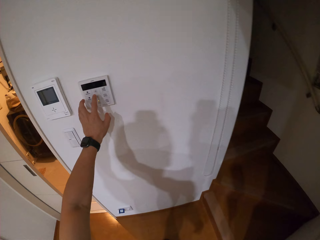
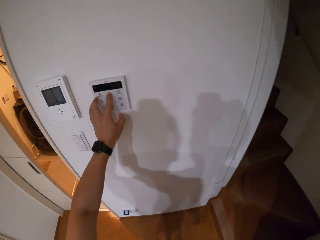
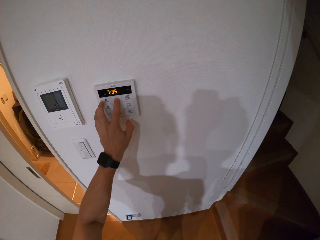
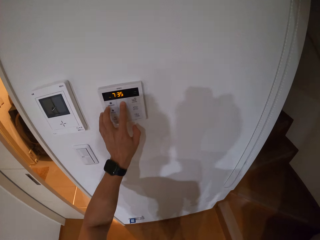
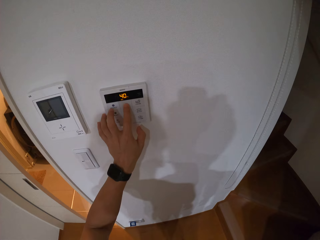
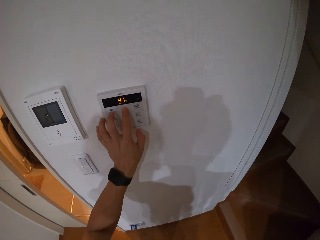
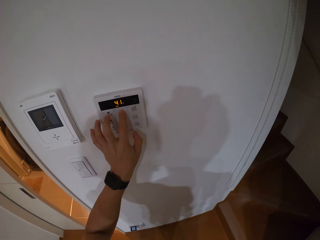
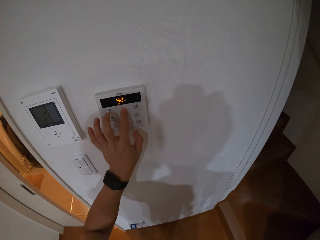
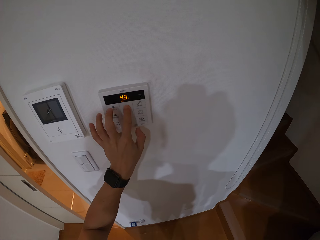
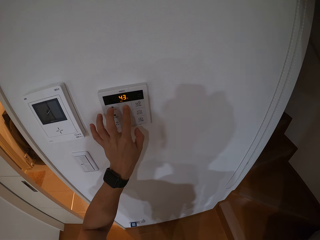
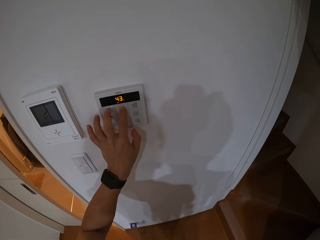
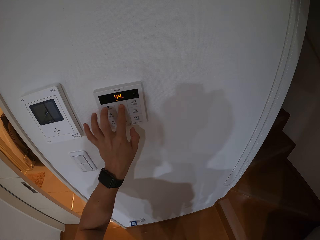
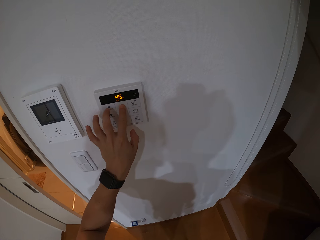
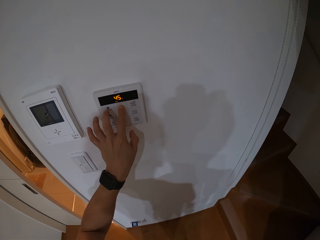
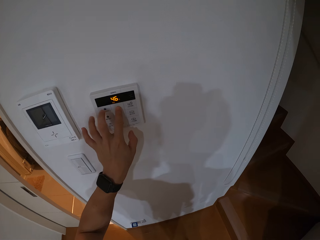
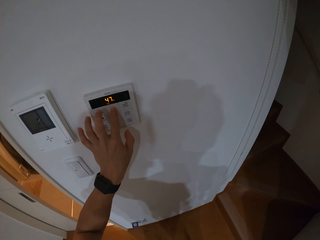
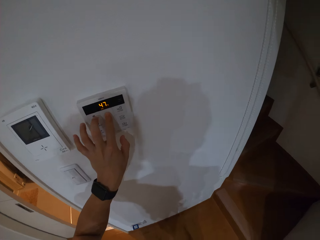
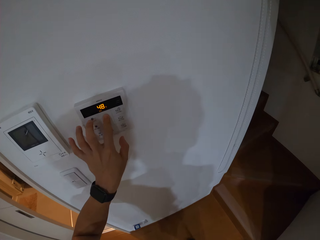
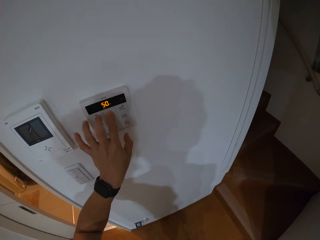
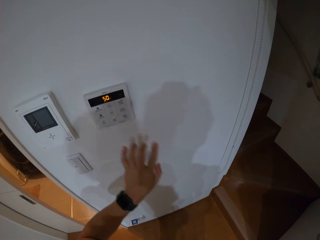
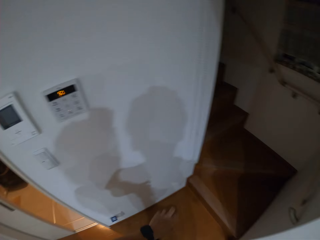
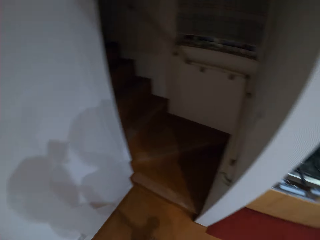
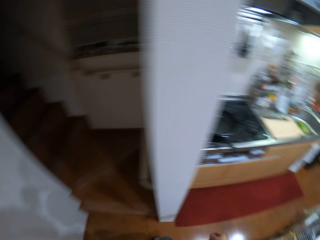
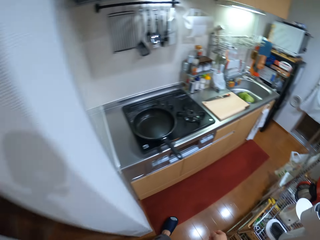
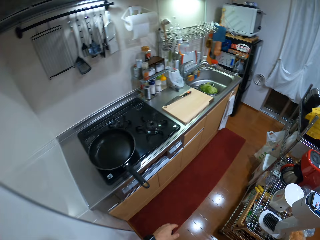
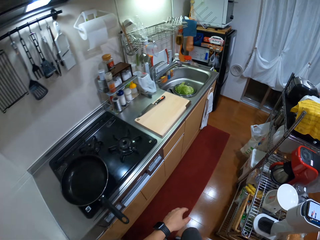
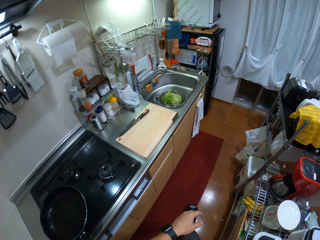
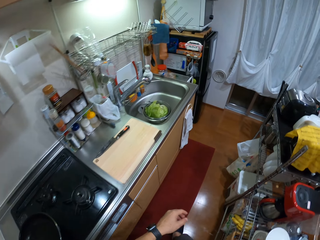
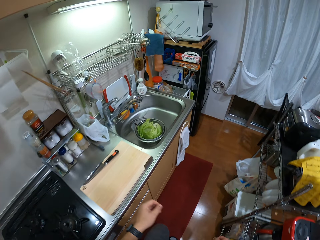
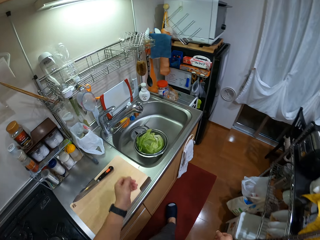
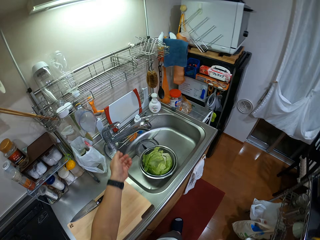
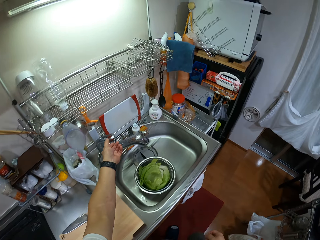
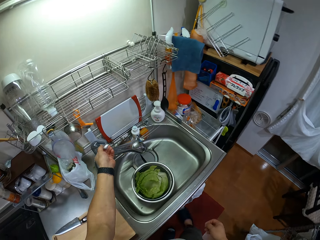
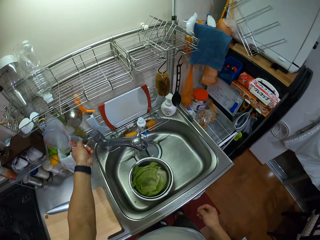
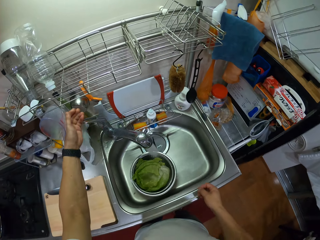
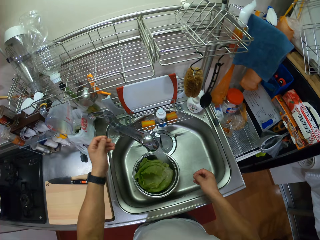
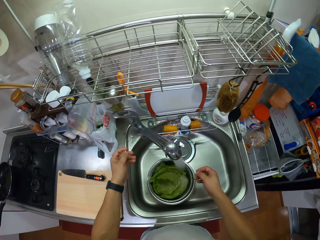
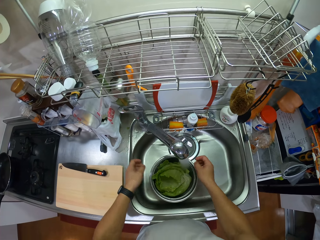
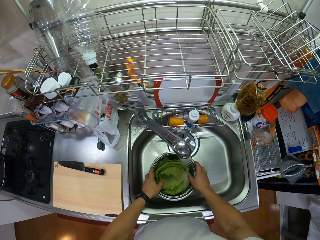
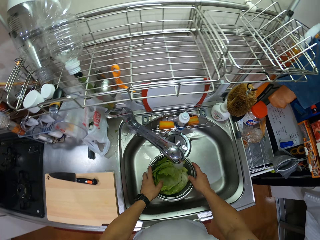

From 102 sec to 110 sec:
The camera wearer lifts the left hand. They click the fridge button. They drop the left hand. They walk around. They turn around. They open the kitchen tap. They move both hands.

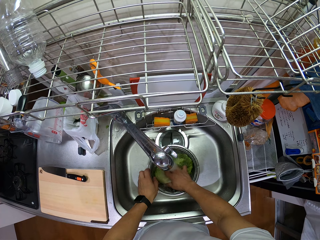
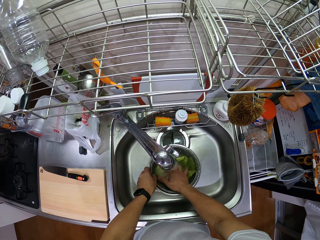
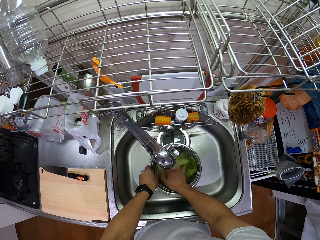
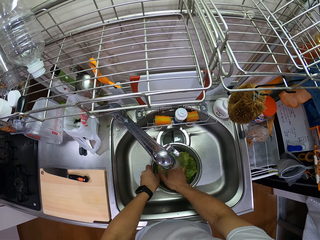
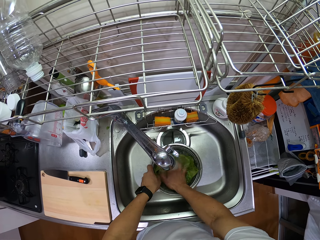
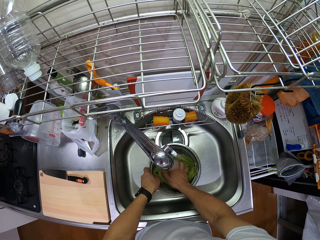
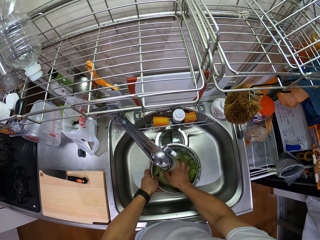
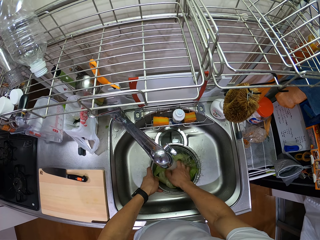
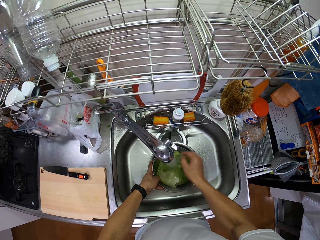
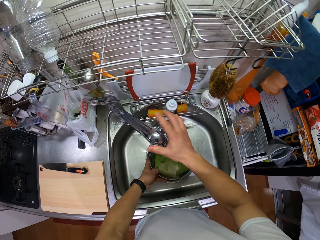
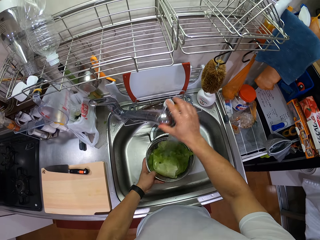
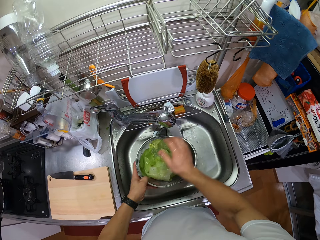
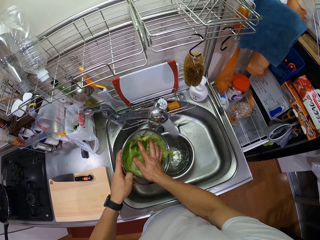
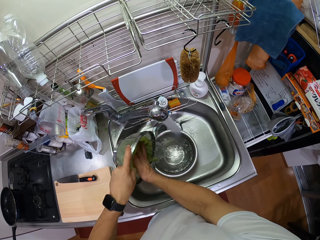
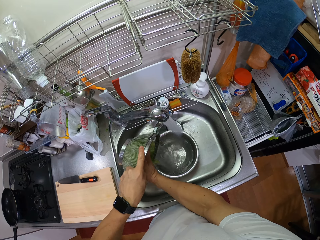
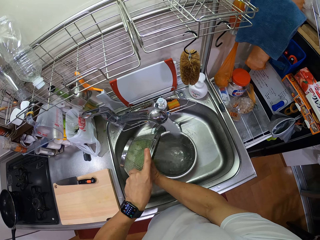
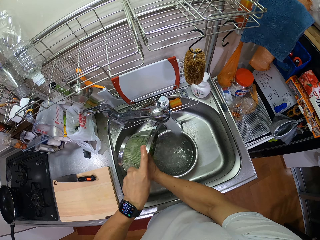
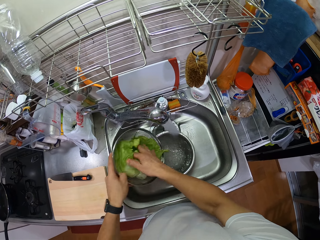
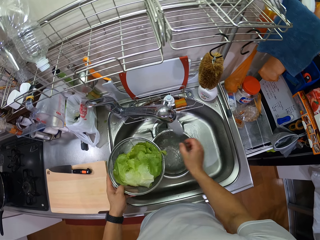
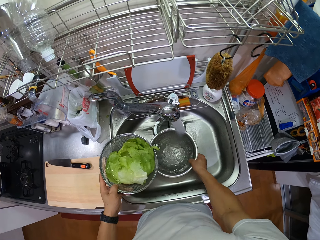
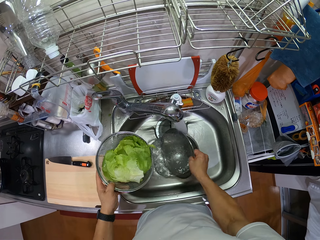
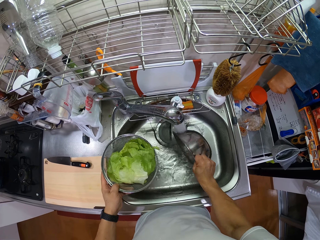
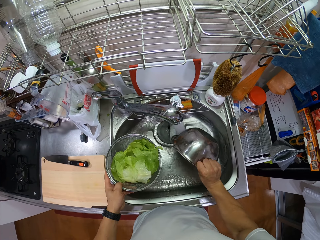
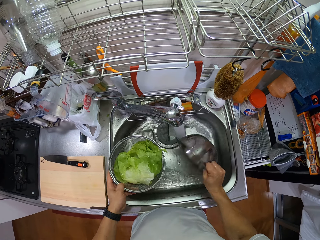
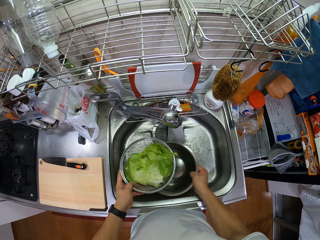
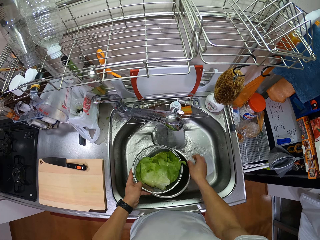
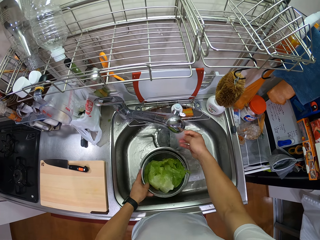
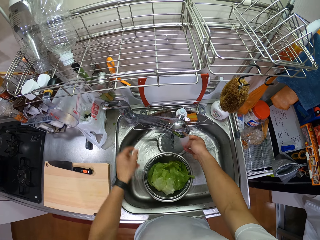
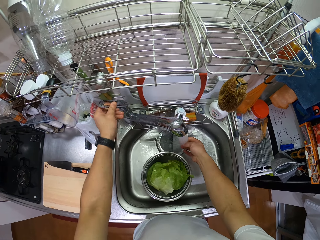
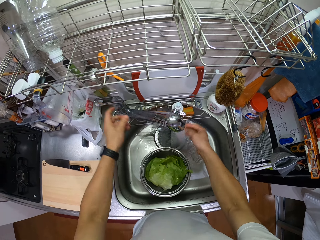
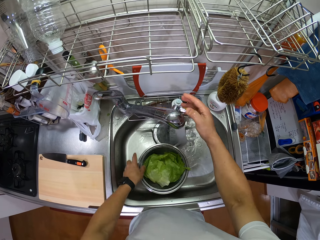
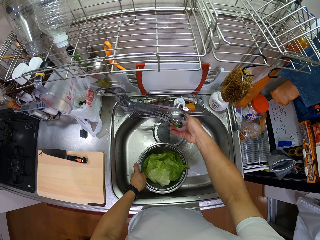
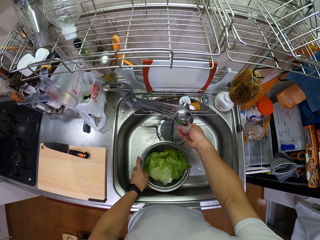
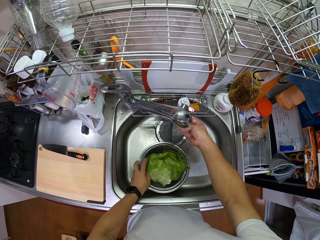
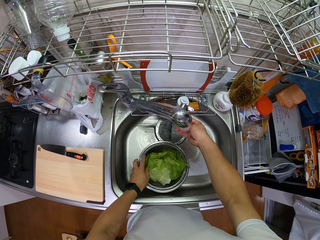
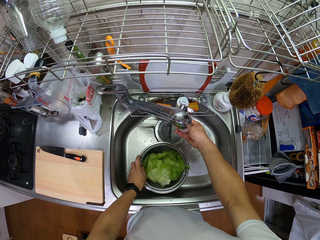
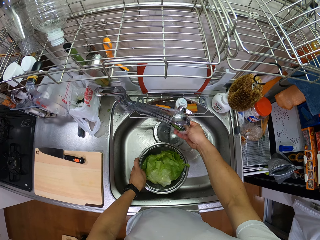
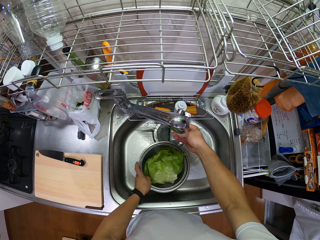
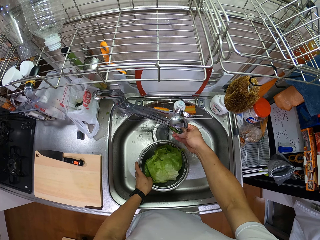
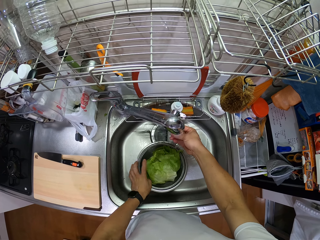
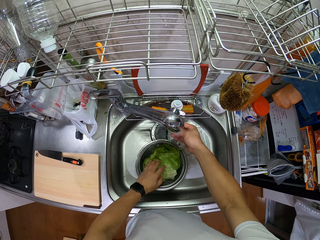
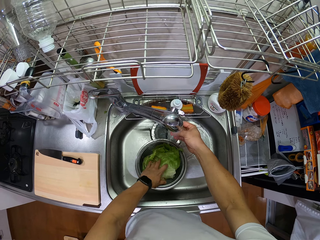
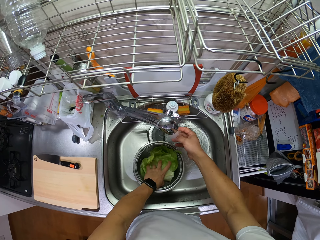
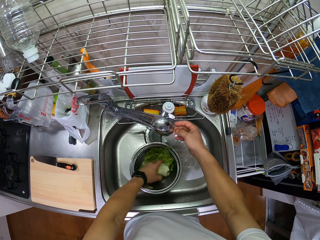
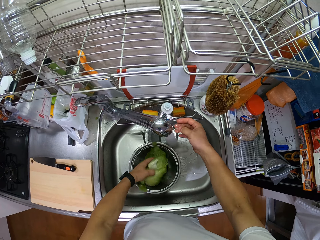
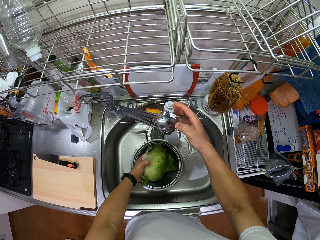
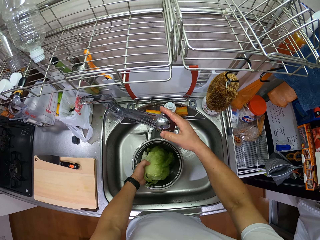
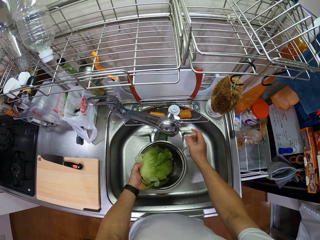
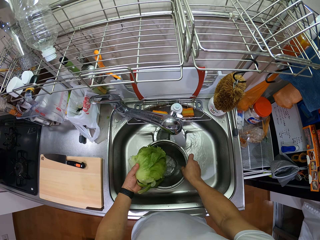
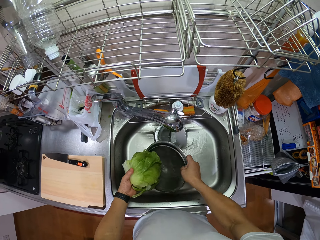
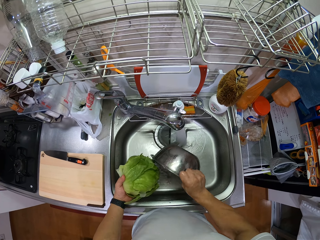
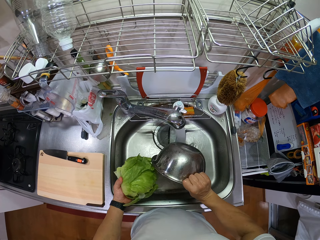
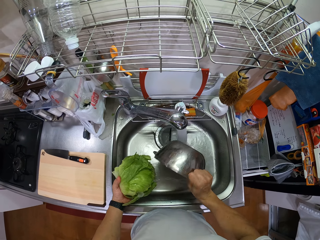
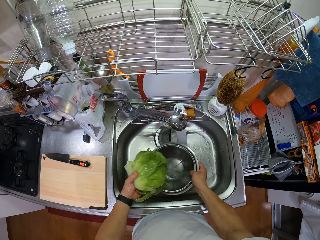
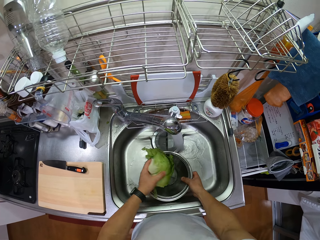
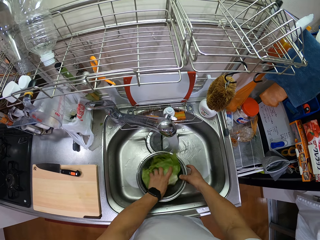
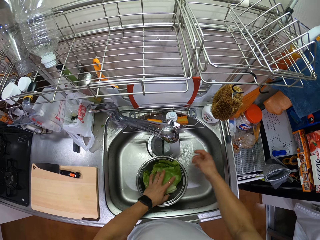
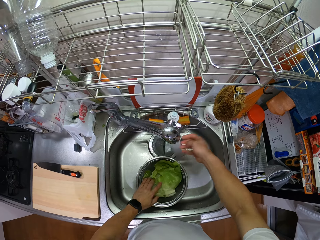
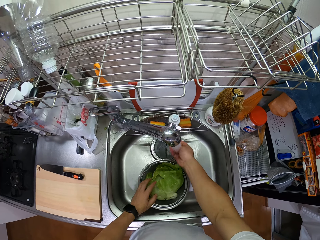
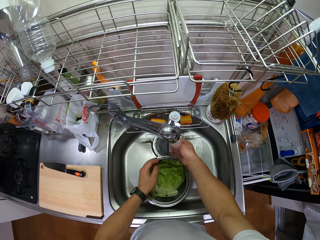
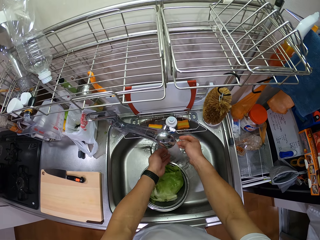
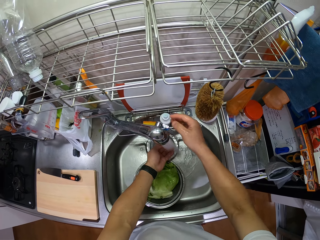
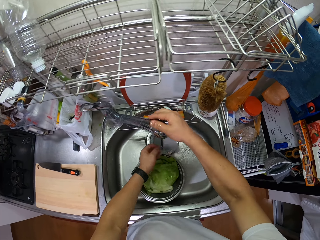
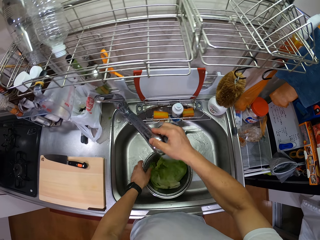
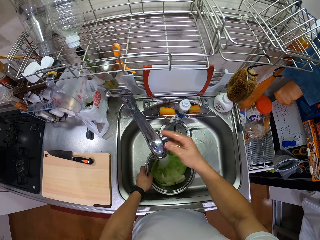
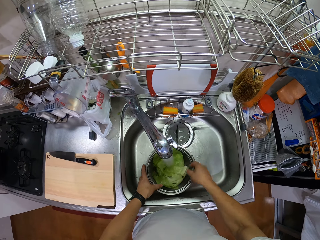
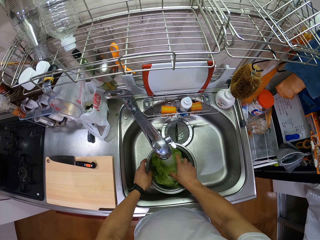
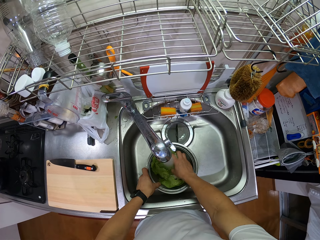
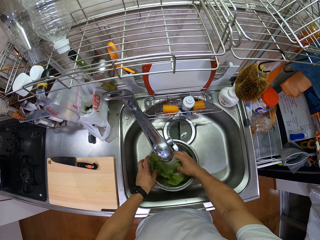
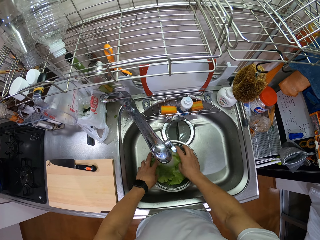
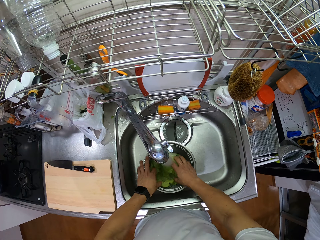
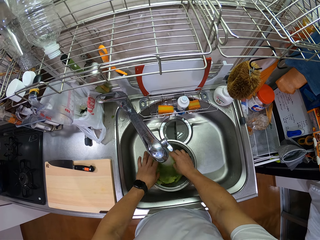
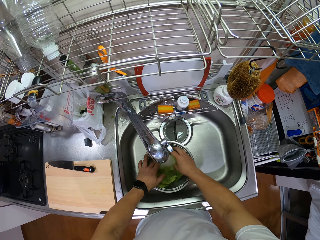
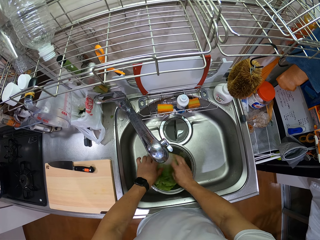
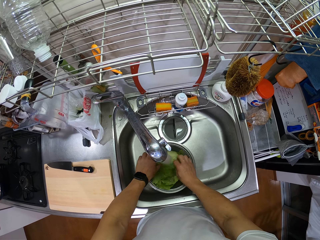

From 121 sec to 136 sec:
The camera wearer lifts the right hand. They tilt the kitchen tap. They lift the siever. They pour water from the siever. They pour water from the bowl. They place the siever on the bowl. They rinse the right hand. They touch the tap with both hands. They move both hands. They touch the bowl. They rinse the right hand. They tilt the bowl. They wash the hand. They lift the Iceberg lettuce. They hold the cabbage leaves in the bowl strainer. They pour water from the bowl. They put the cabbage leaves in the bowl strainer. They rinse the right hand. They rinse the left hand. They tilt the tap. They rinse the Iceberg lettuce.
